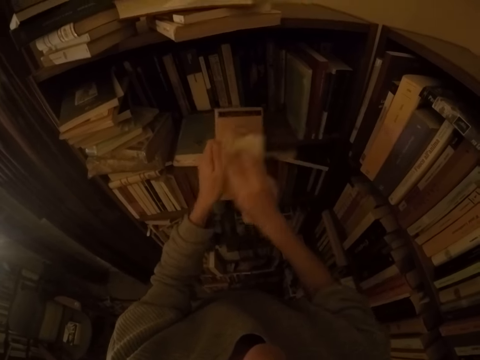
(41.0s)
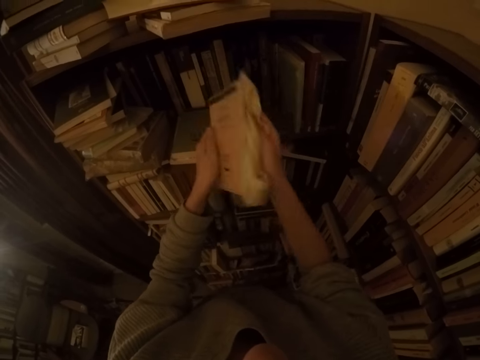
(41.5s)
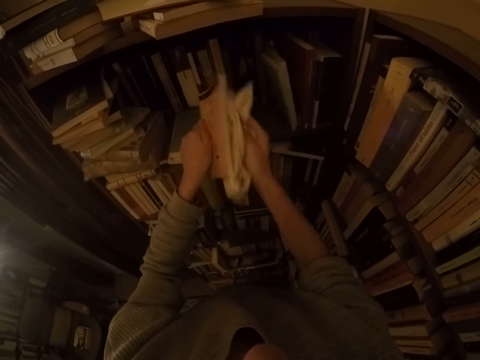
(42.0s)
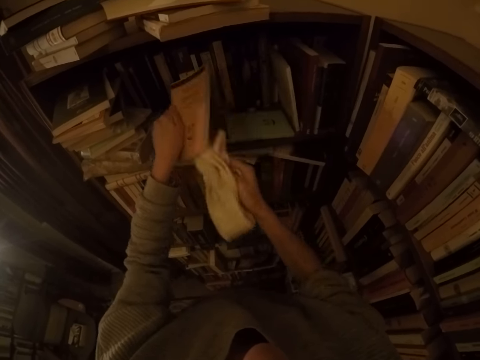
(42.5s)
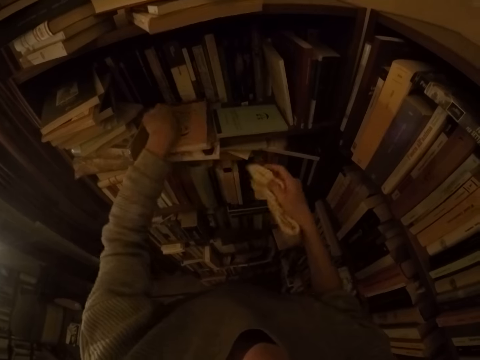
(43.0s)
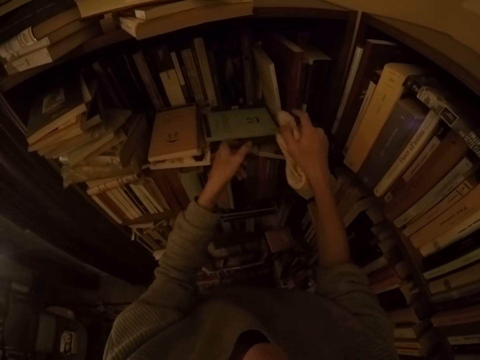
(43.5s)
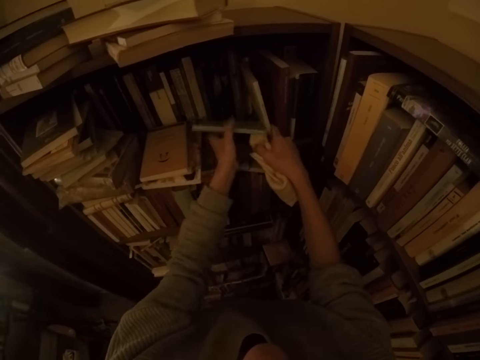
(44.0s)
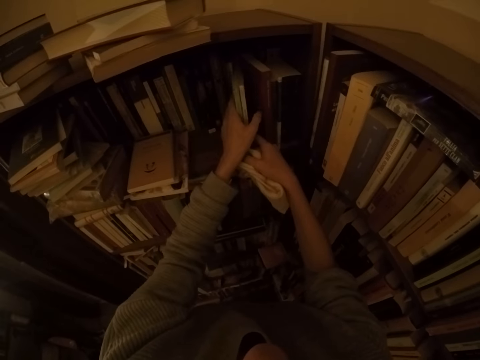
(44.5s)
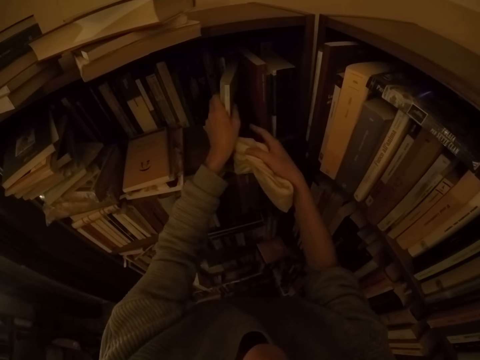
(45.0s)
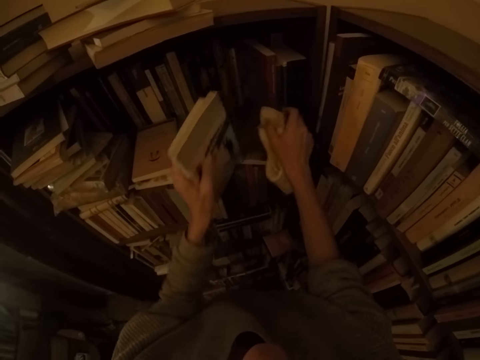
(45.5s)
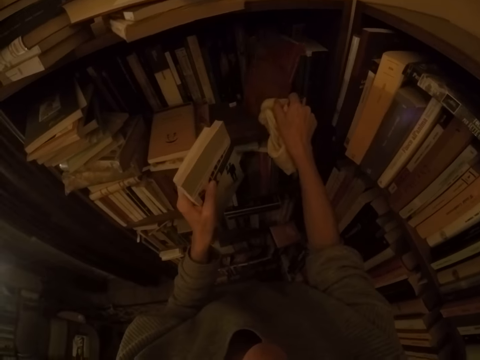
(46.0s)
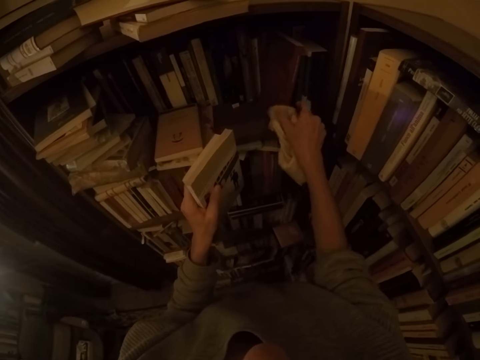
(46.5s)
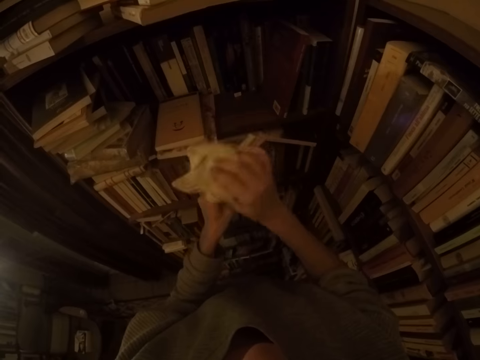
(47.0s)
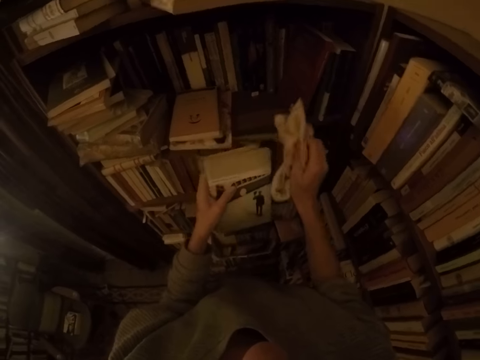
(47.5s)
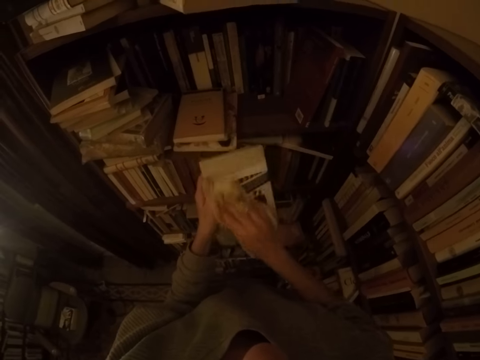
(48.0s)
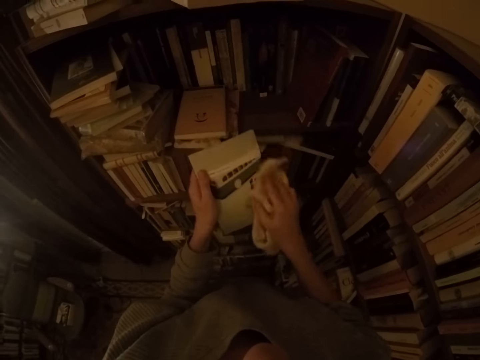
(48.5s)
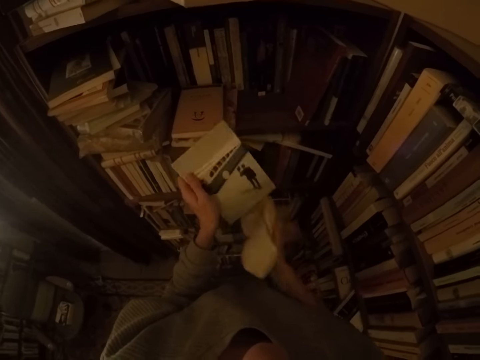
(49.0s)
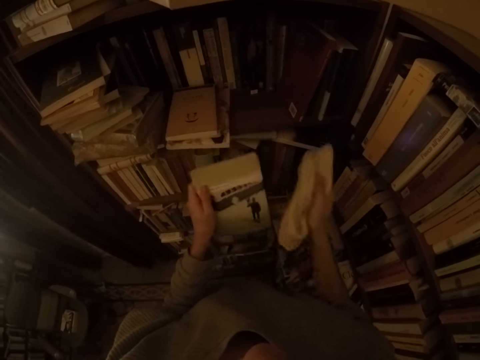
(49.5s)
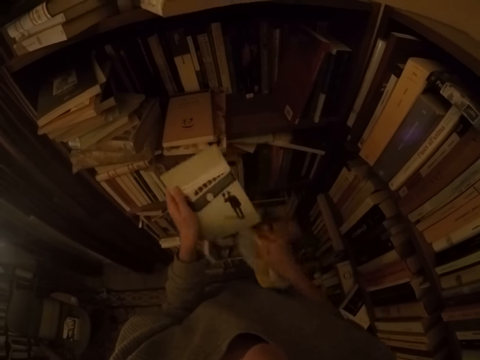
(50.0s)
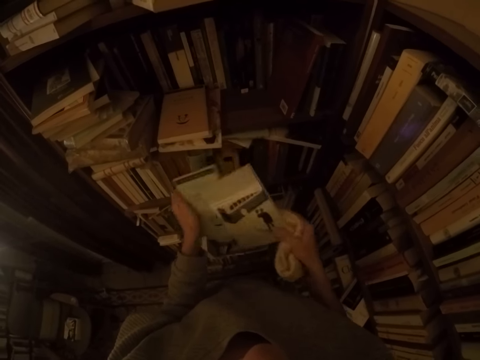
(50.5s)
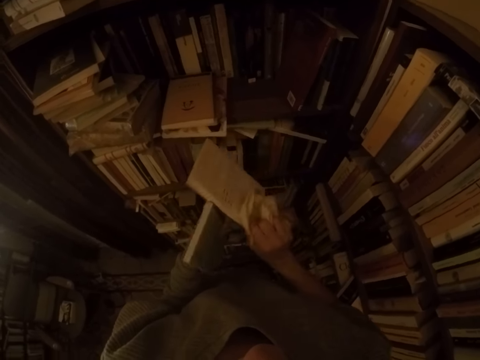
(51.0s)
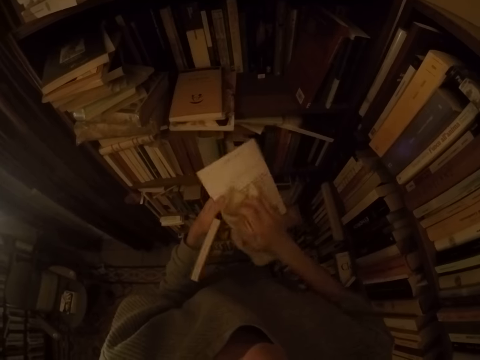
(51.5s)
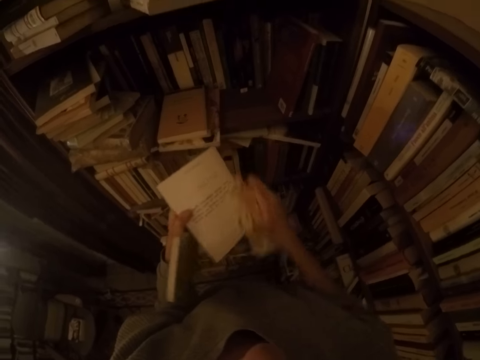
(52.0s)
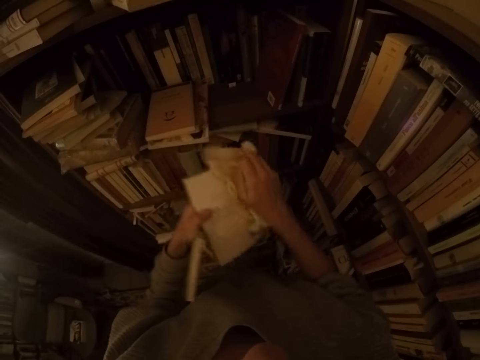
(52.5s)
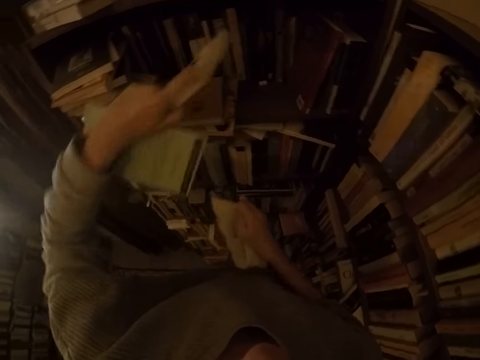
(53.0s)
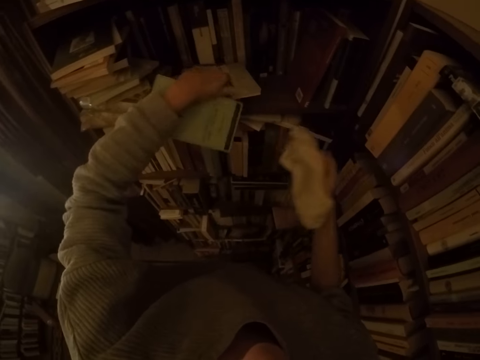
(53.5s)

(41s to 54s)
The camera wearer drops the book on the book in the shelf with his left hand. He arranges the books in the shelf with both hands. He picks up the books from the shelf with his left hand. He arranges the books in the shelf with both hands. He wipes the books with a cleaning towel. He takes out a book from his left hand. He wipes the book with the cleaning towel. He drops the book on the book in the shelf with his left hand.
